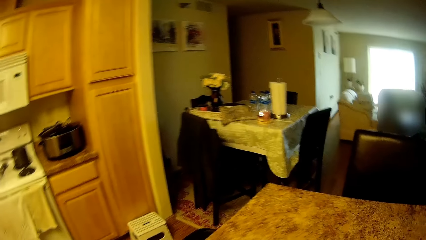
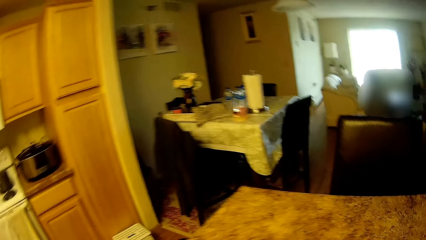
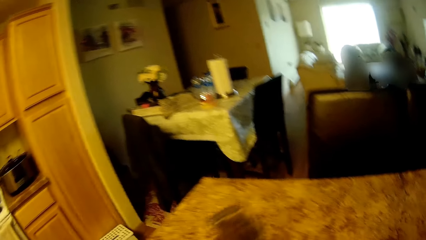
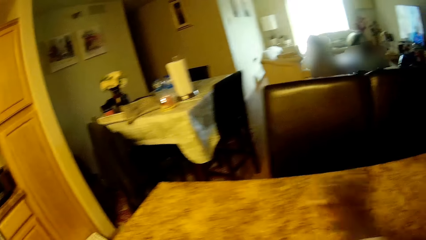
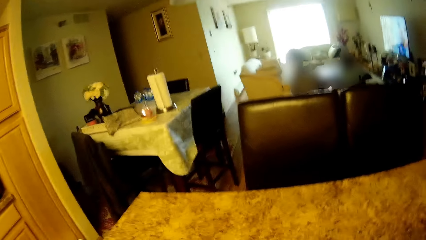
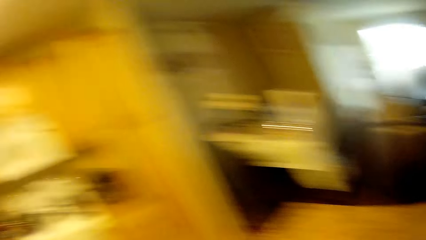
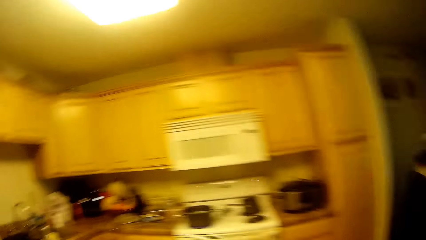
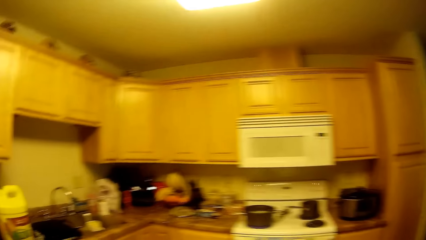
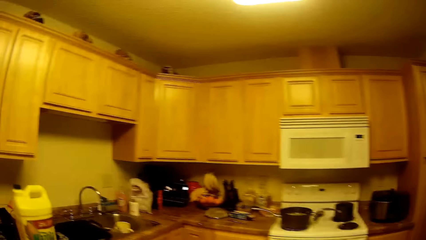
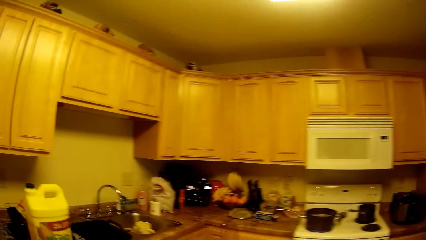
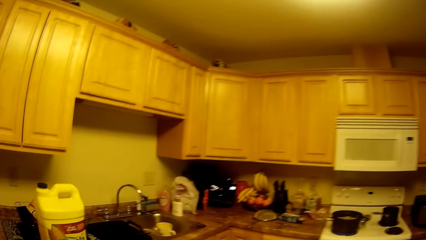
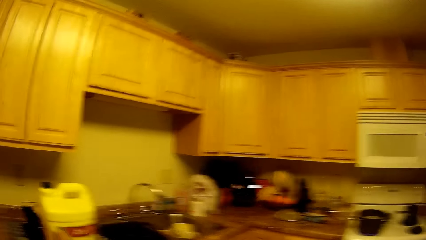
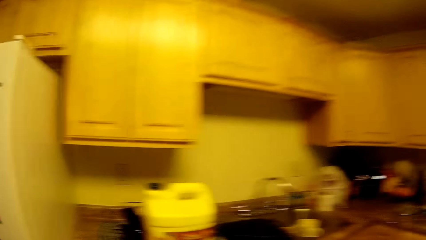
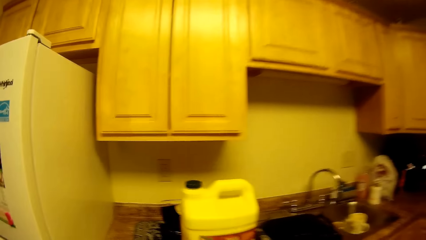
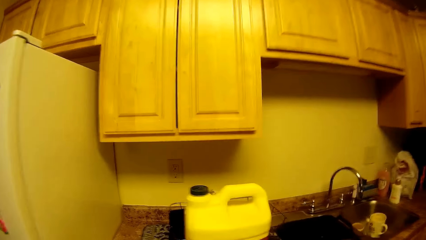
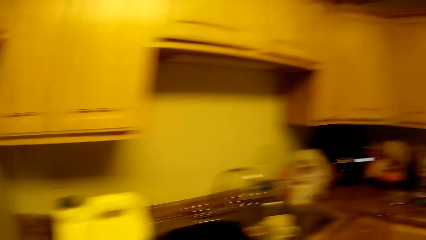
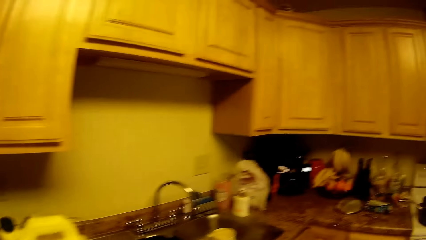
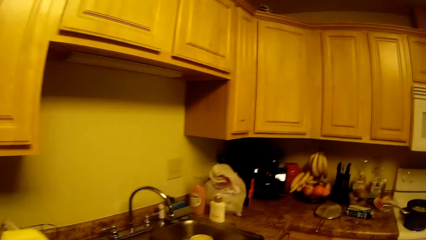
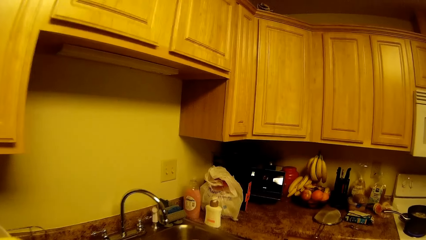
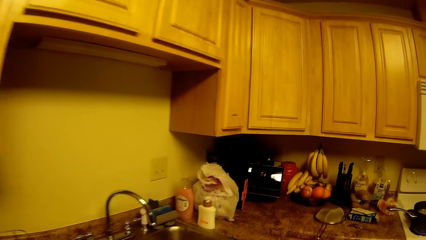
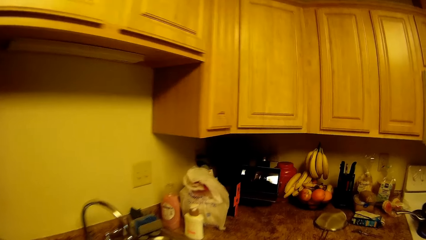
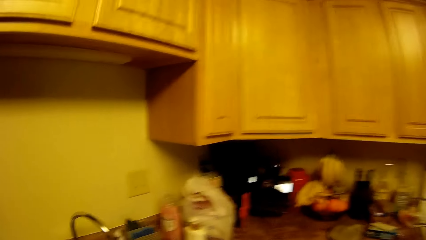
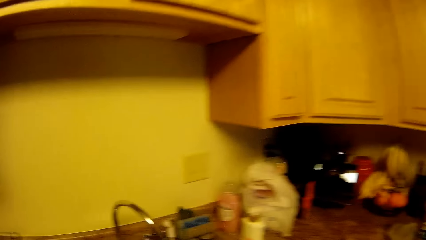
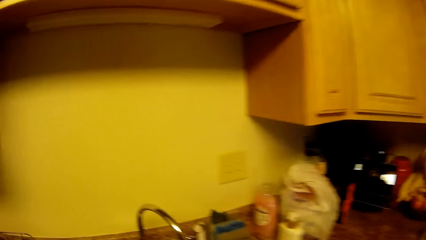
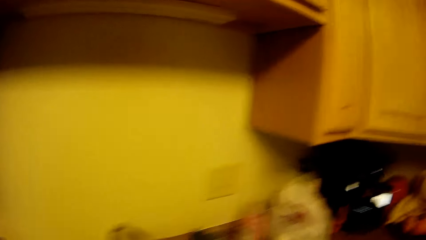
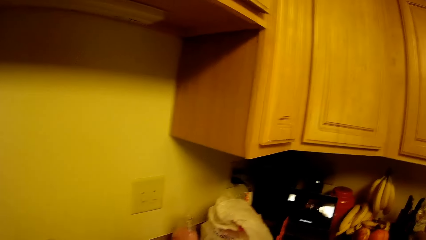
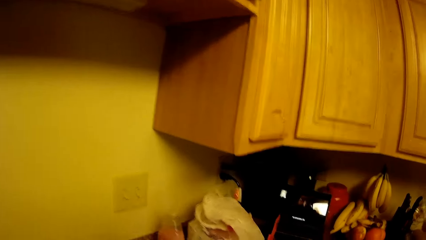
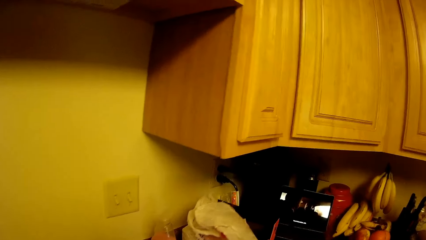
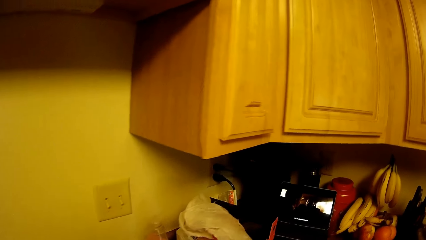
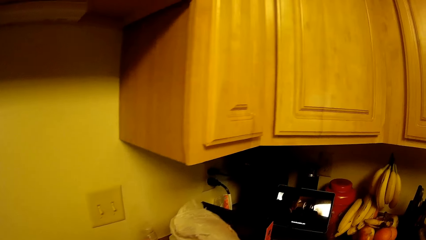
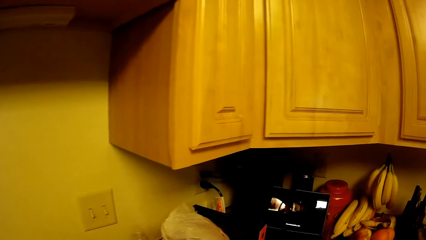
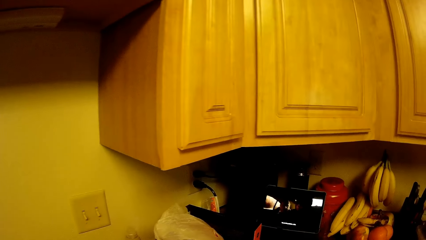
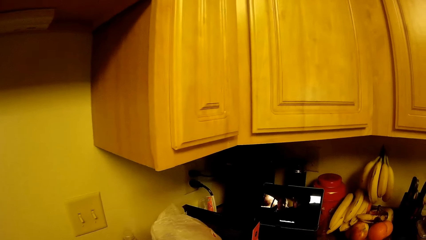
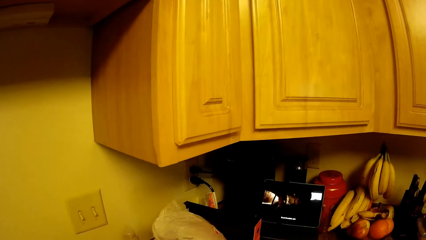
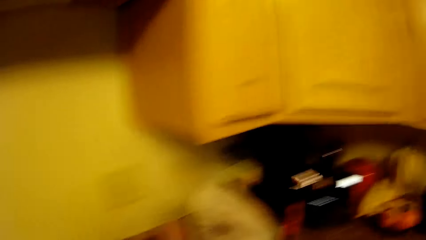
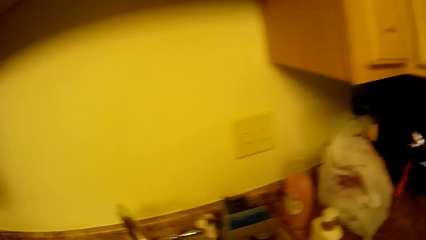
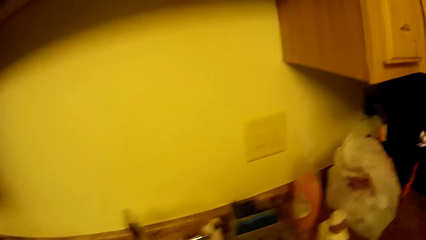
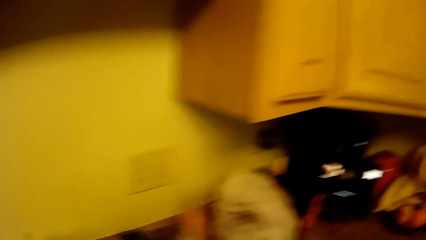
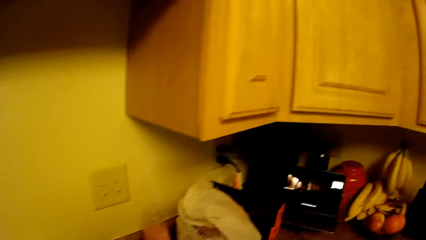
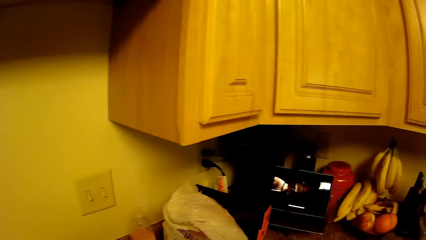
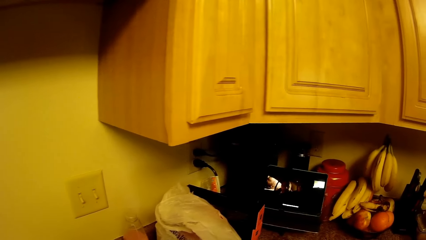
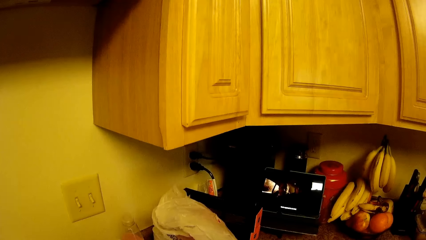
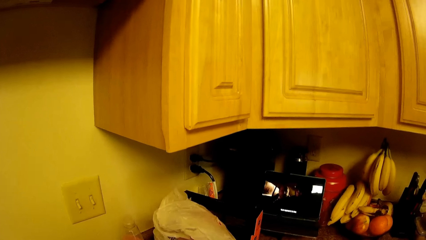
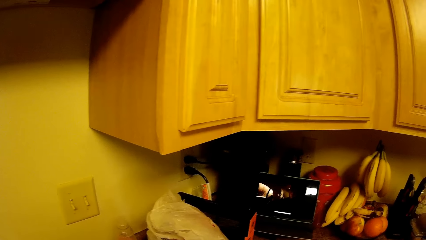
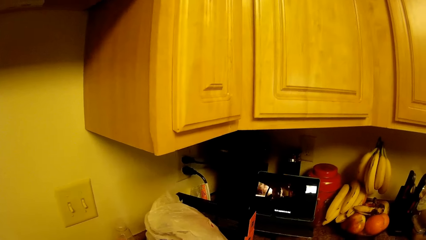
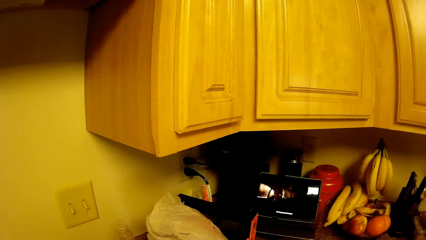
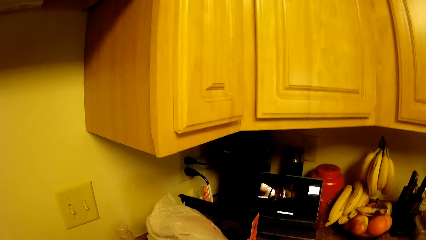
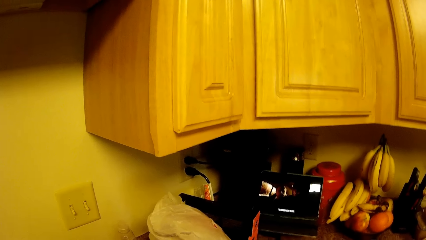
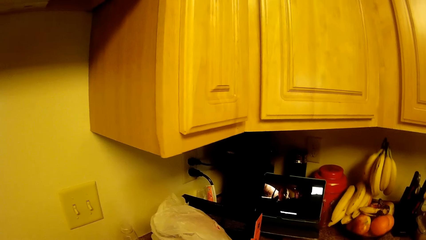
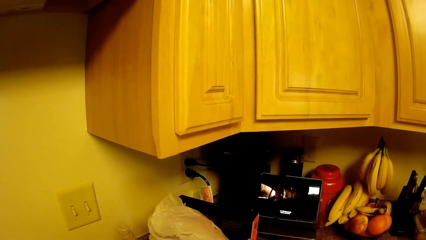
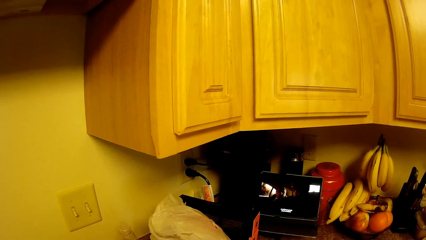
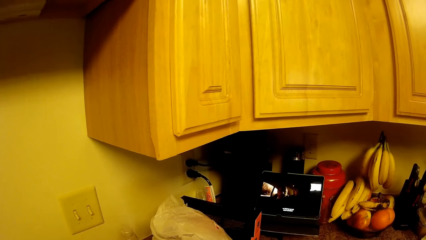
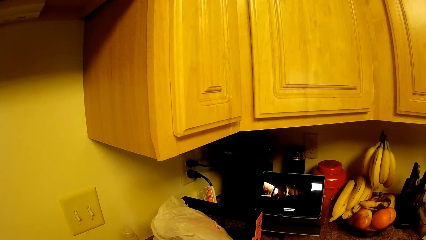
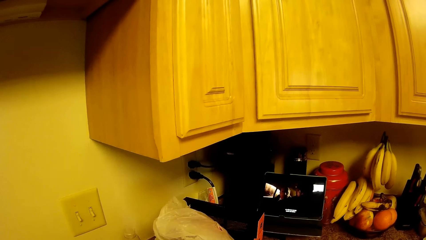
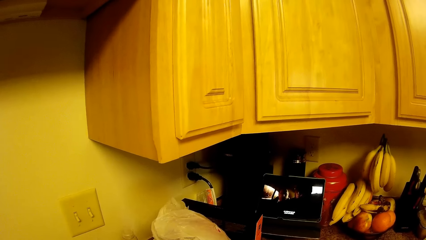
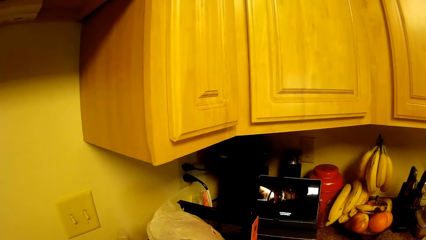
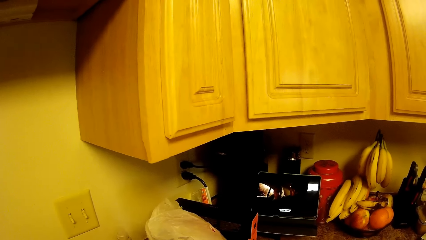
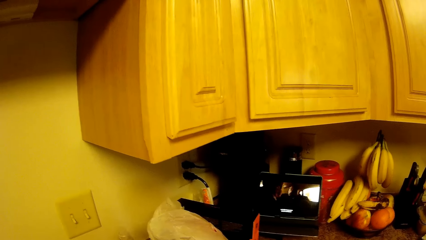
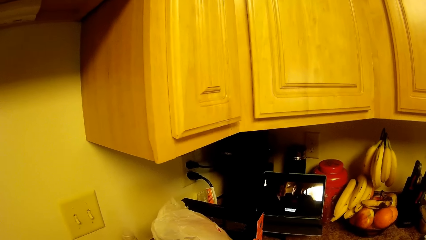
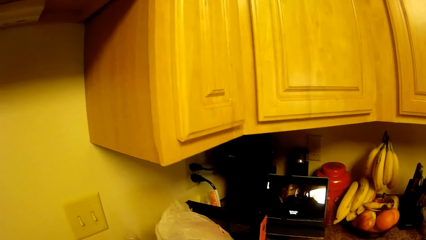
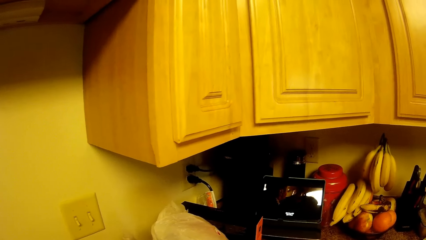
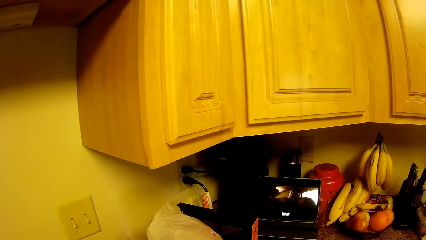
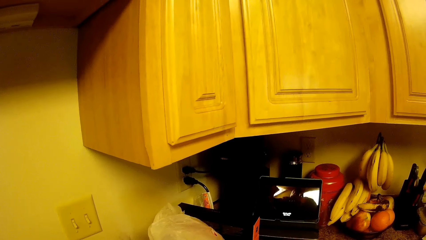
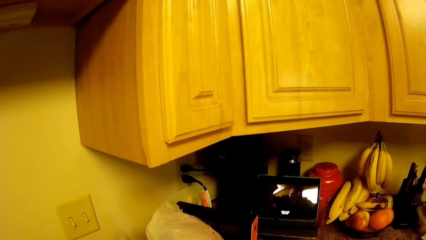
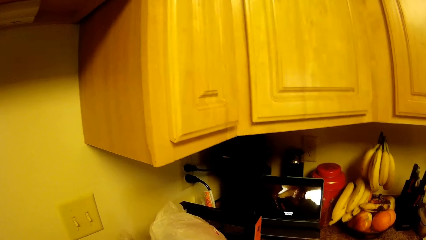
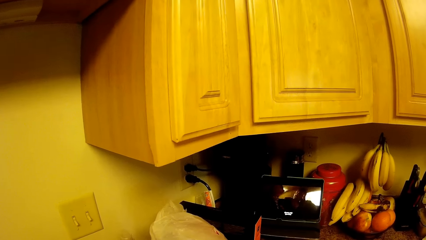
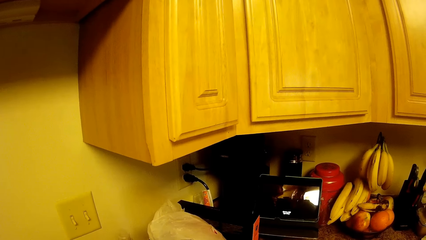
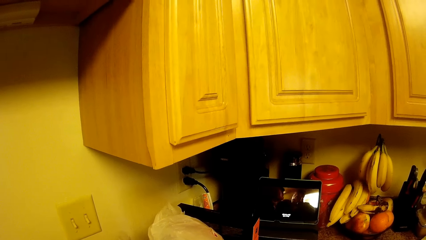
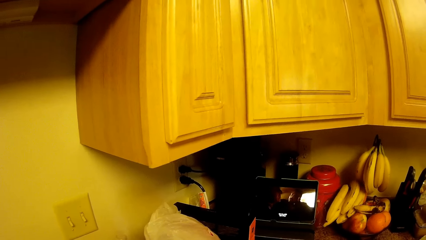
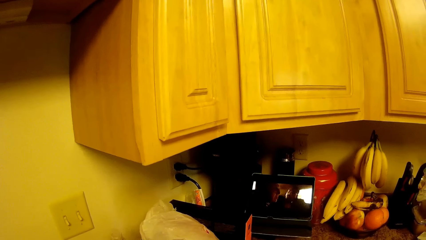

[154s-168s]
The camera wearer walks towards the countertop. They open the tap. They wash something. They watch a video at the phone.

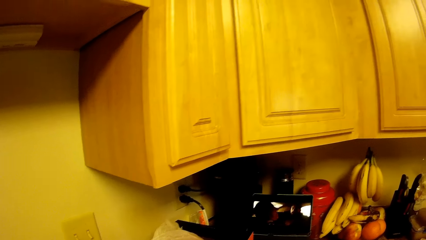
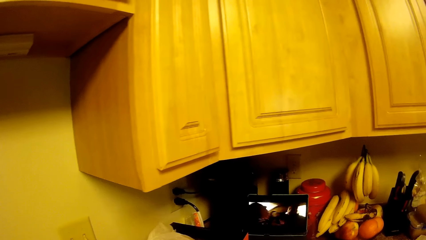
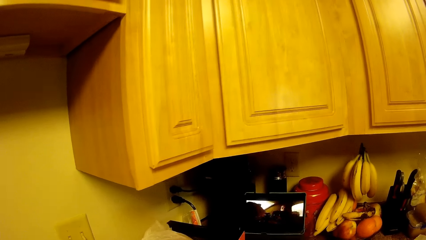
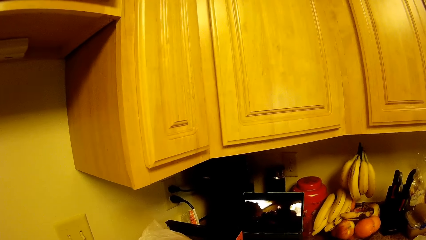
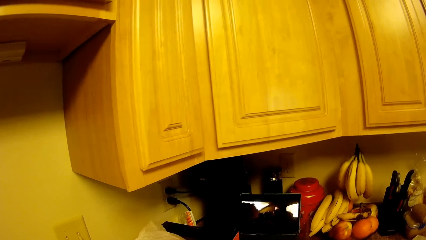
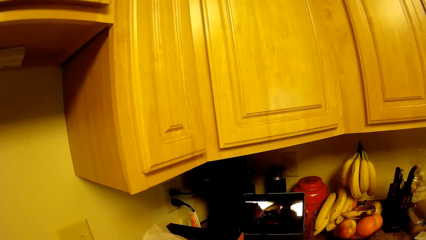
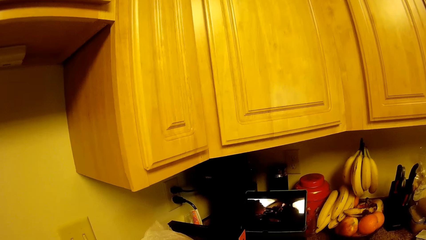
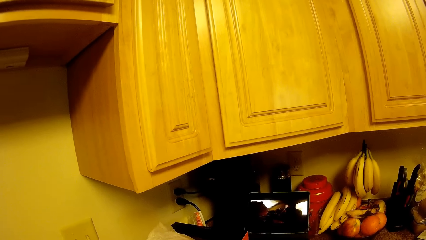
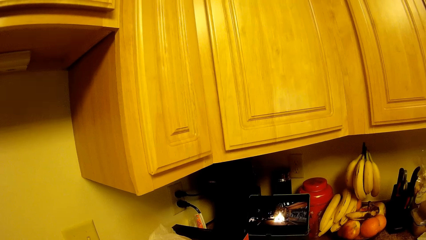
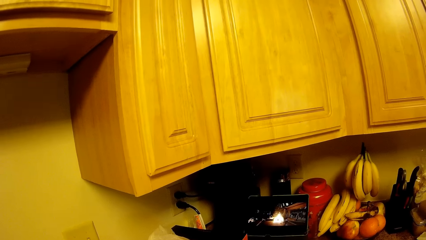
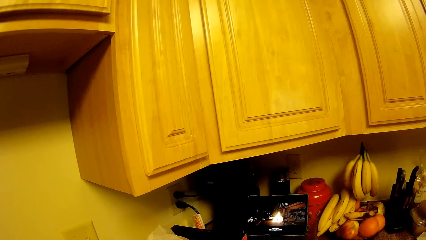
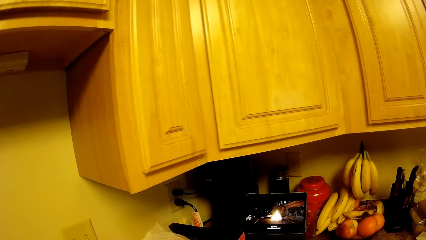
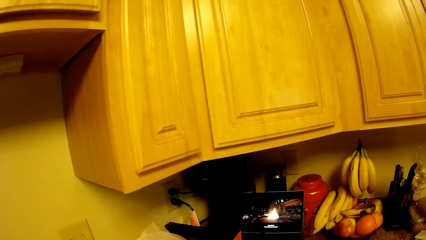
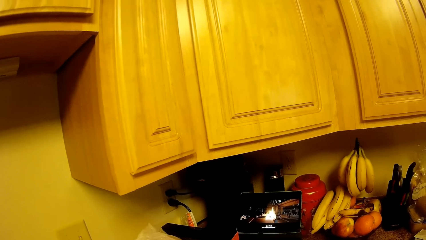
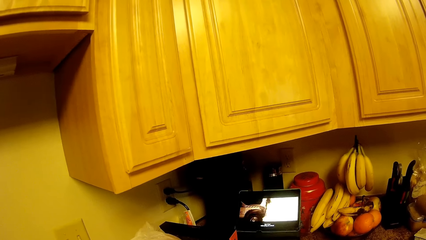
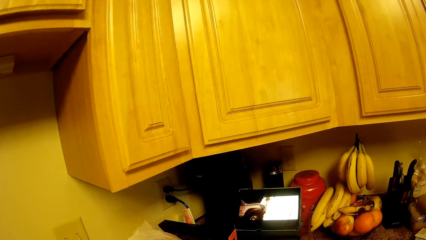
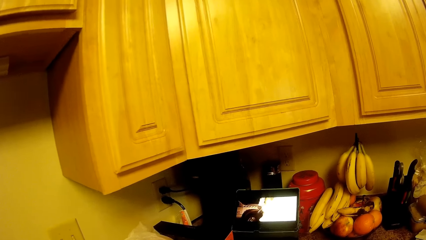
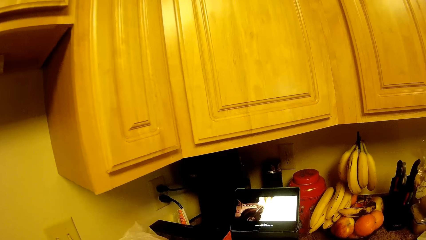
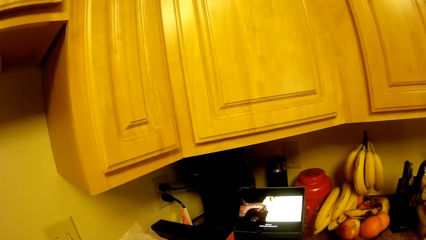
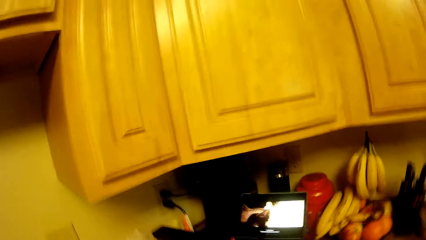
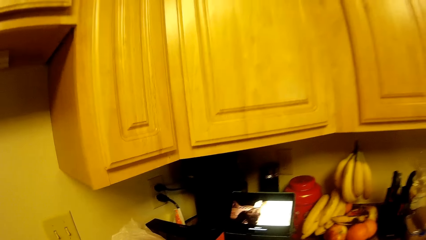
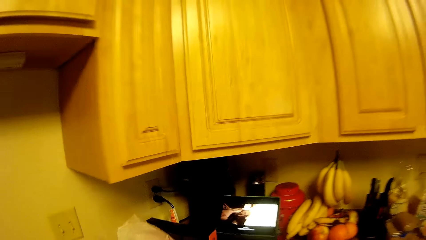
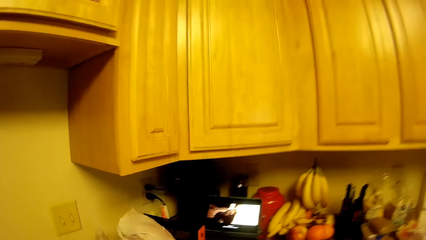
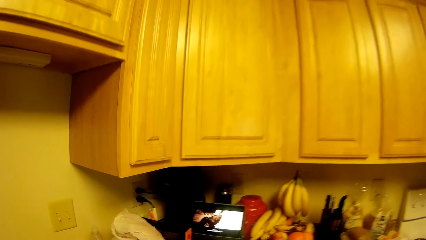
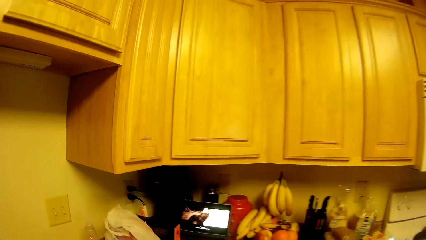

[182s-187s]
The camera wearer closes the tap.
